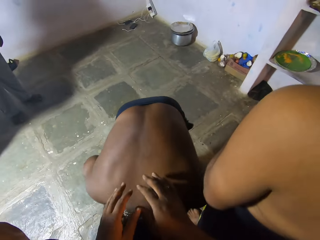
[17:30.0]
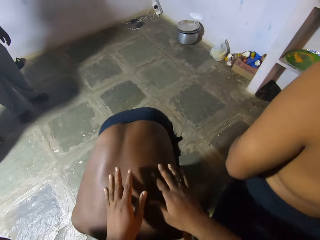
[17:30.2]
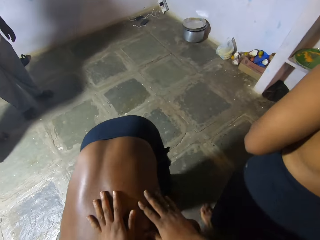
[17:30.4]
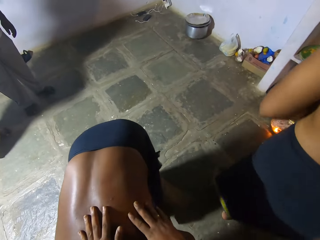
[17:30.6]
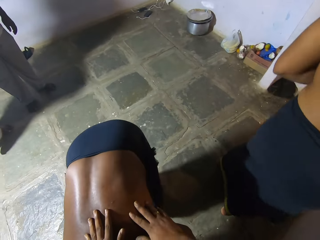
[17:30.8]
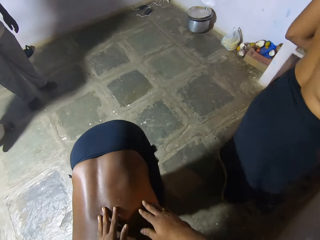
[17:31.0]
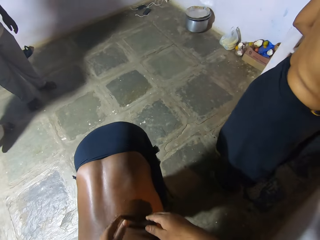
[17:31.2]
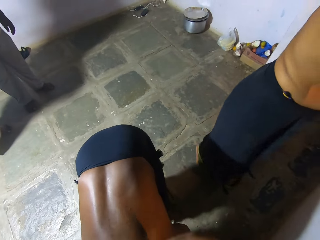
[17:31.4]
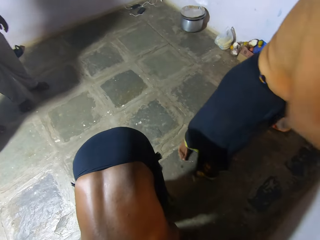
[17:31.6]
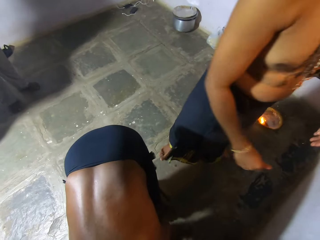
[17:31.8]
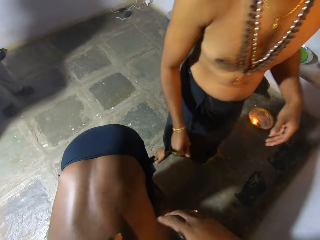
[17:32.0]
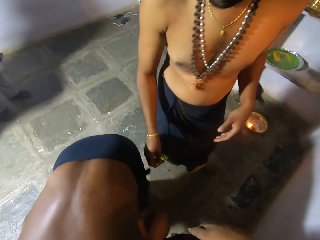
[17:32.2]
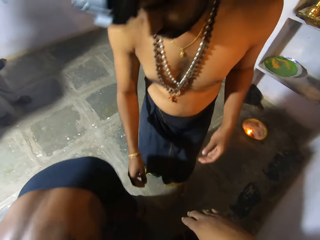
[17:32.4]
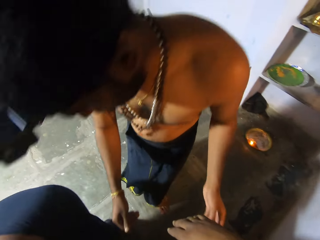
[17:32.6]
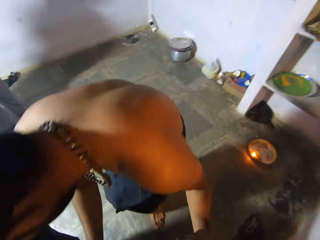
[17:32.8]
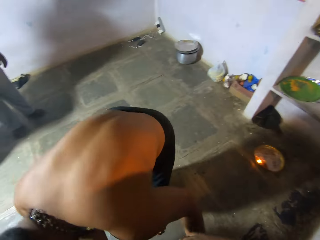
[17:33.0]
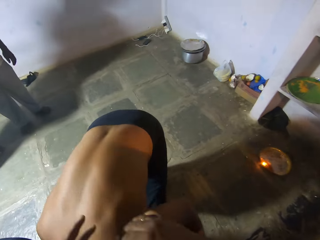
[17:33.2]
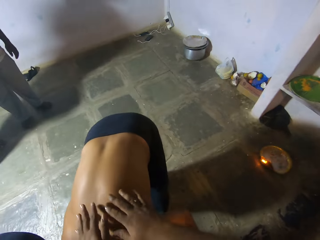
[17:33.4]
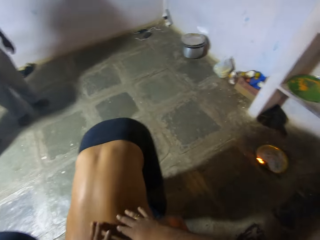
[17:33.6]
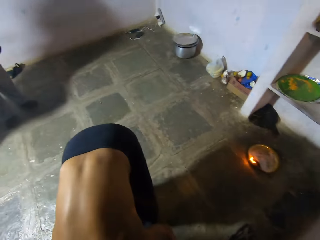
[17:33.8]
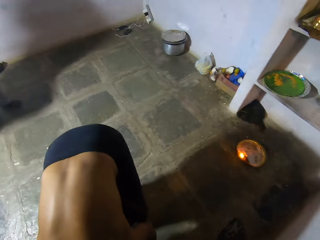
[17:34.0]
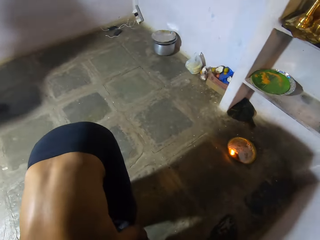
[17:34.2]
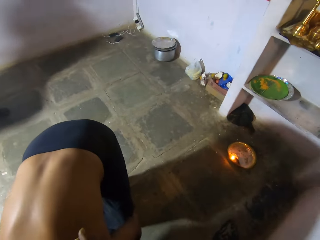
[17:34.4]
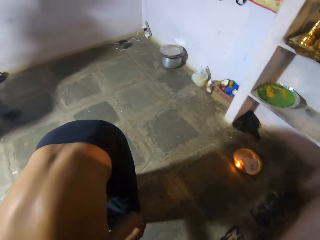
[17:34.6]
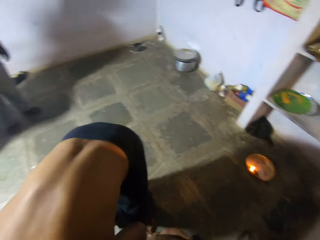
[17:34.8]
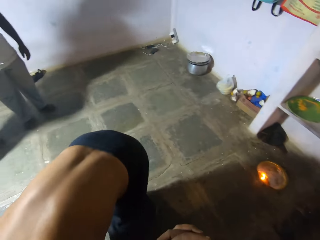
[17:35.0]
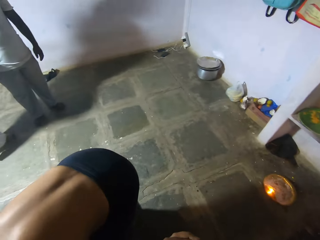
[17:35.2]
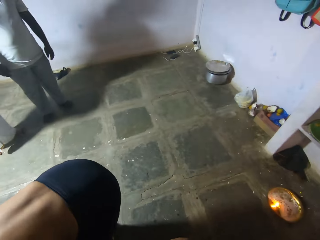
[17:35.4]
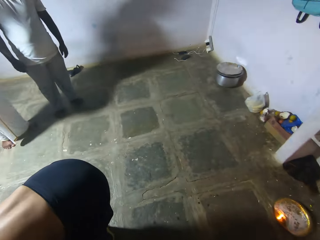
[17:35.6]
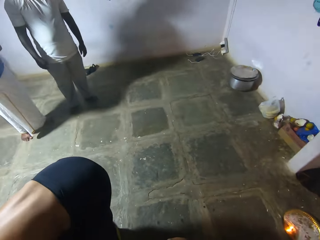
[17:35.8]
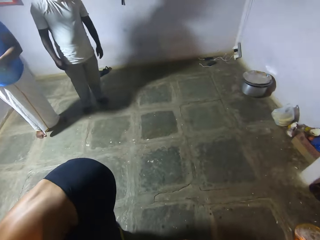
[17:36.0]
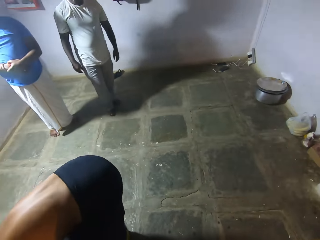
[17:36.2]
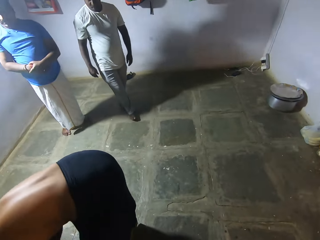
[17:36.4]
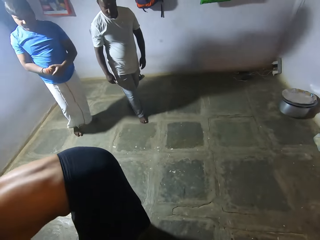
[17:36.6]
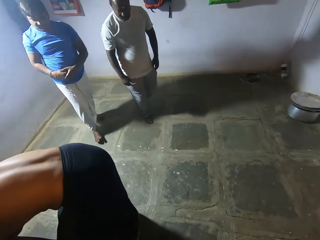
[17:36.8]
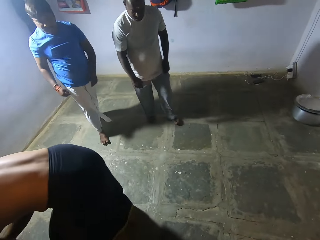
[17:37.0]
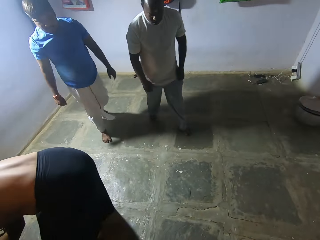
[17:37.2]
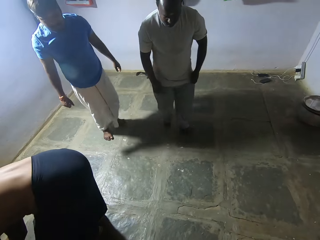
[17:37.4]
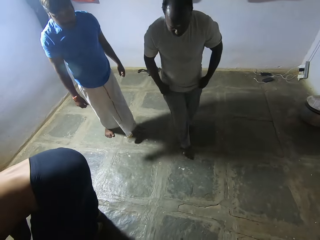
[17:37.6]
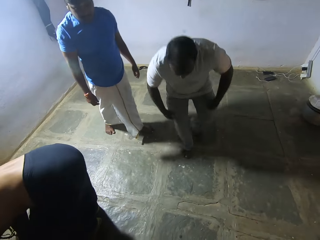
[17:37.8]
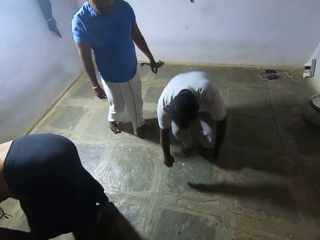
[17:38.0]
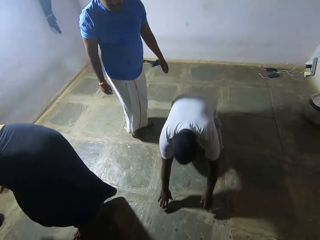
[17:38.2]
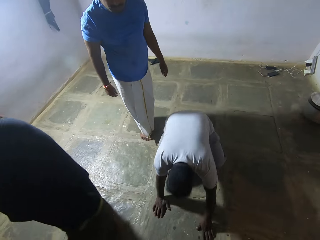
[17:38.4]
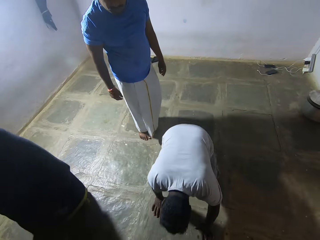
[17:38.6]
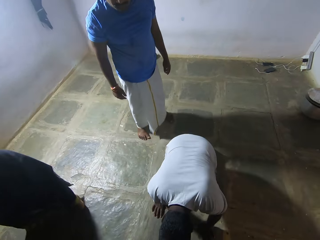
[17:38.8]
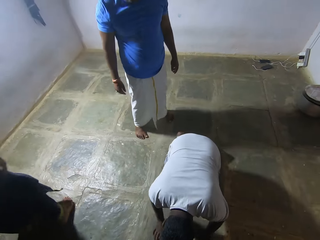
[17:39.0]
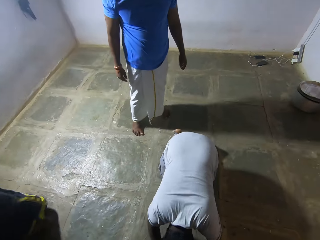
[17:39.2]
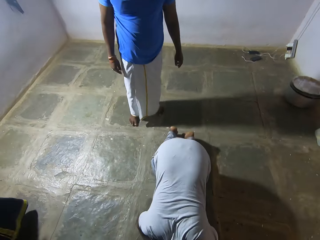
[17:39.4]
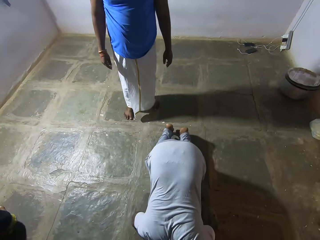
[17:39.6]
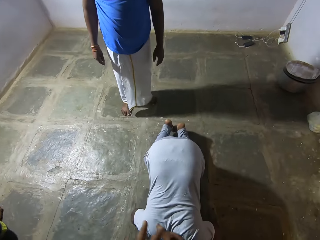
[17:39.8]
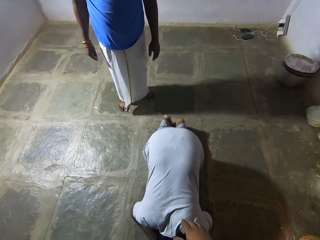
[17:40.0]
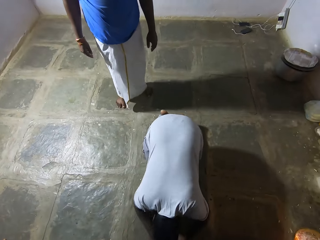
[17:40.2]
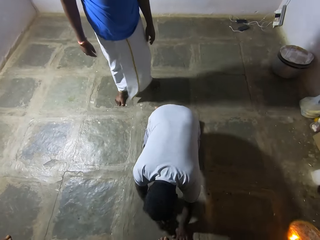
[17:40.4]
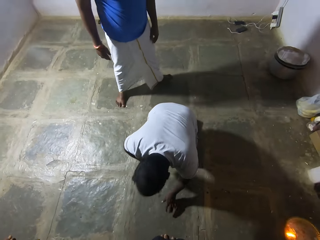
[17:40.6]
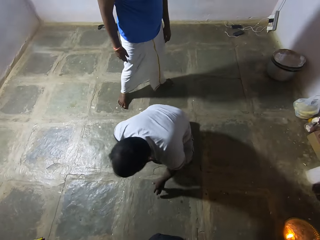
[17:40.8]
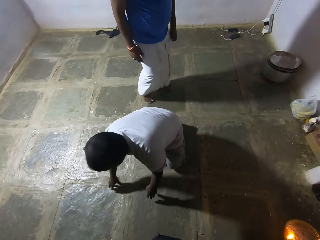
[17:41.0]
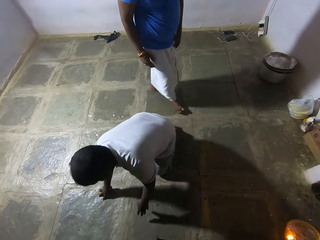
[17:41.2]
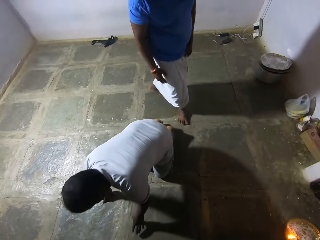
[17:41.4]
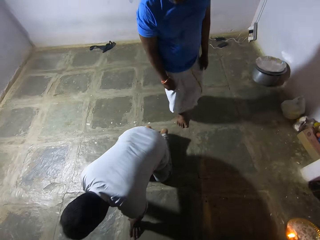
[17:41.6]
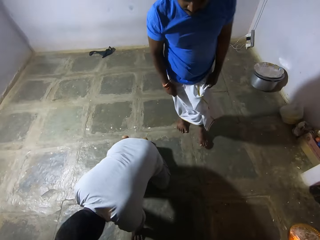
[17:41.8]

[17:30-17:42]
The camera wearer touches a man's back. They perform a ritual on a person. Another man touches the camera wearer's garment. The camera wearer performs a ritual on another person. A third person bends on the floor. The camera wearer performs a ritual on the third person.

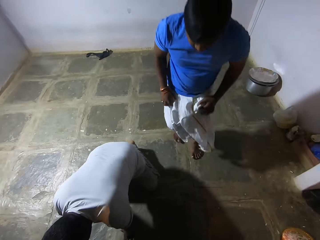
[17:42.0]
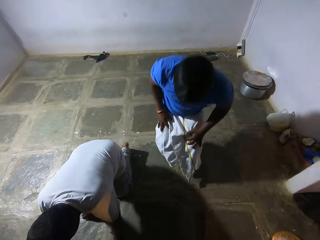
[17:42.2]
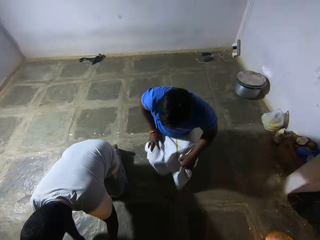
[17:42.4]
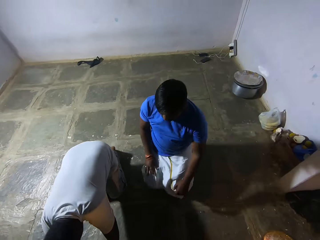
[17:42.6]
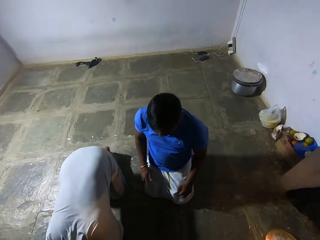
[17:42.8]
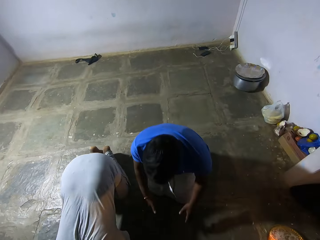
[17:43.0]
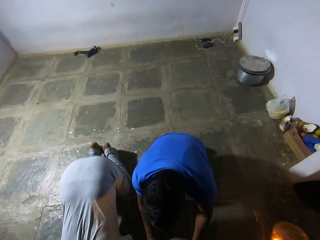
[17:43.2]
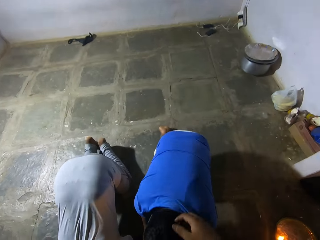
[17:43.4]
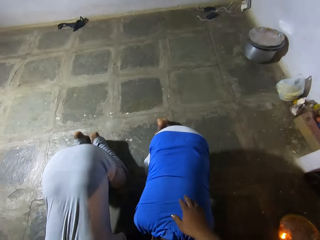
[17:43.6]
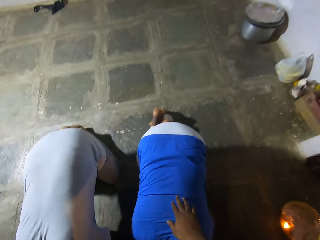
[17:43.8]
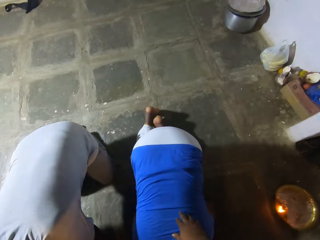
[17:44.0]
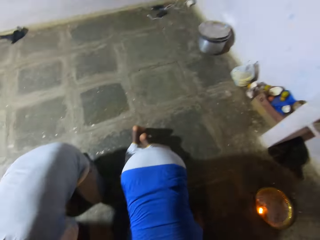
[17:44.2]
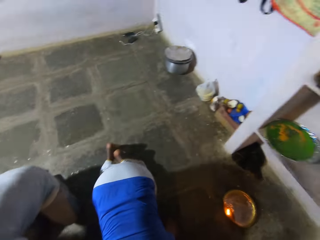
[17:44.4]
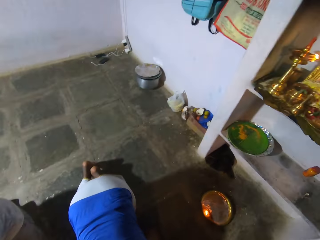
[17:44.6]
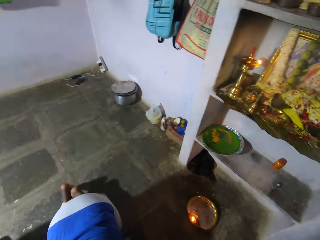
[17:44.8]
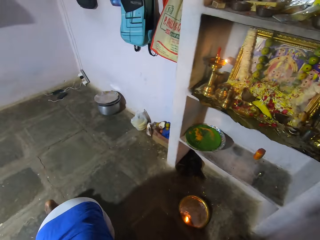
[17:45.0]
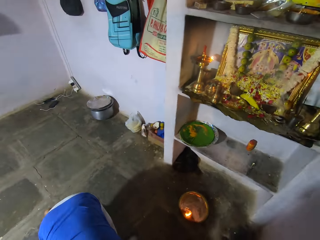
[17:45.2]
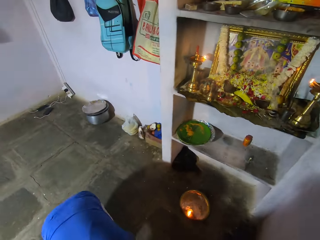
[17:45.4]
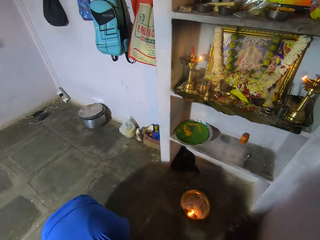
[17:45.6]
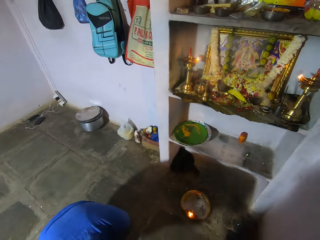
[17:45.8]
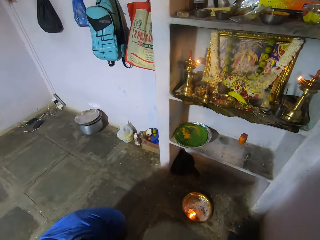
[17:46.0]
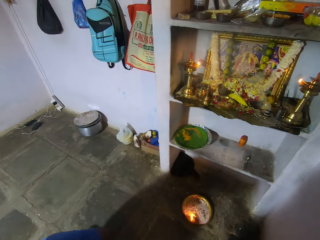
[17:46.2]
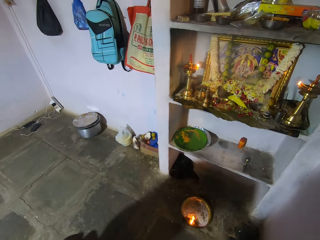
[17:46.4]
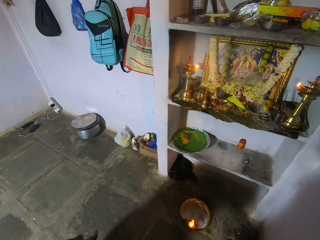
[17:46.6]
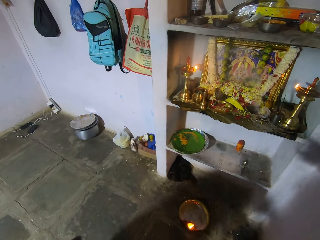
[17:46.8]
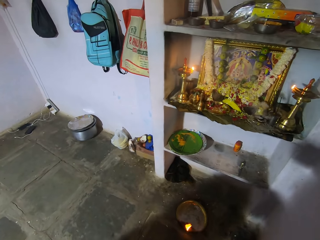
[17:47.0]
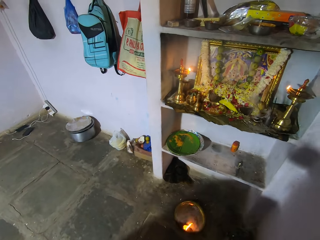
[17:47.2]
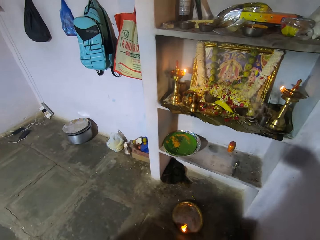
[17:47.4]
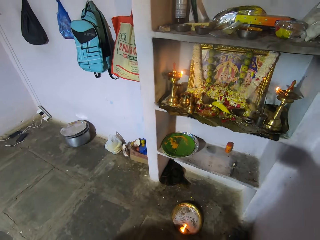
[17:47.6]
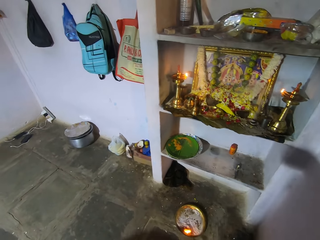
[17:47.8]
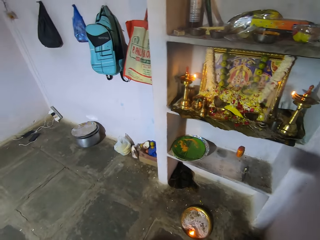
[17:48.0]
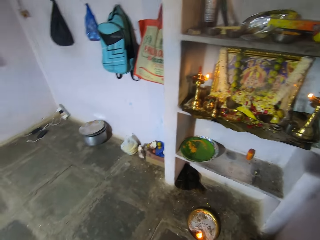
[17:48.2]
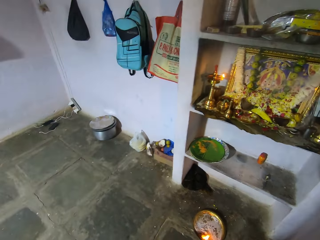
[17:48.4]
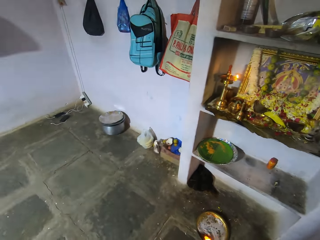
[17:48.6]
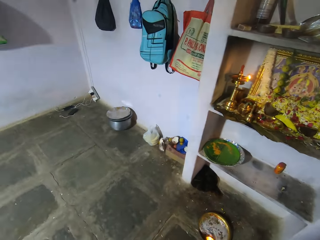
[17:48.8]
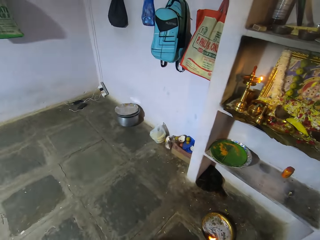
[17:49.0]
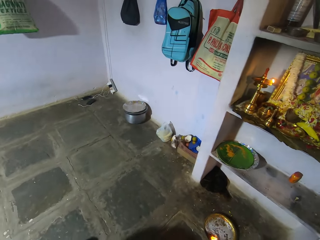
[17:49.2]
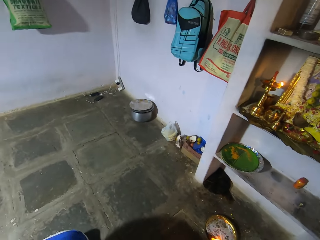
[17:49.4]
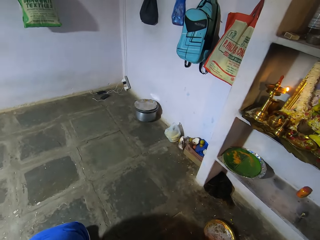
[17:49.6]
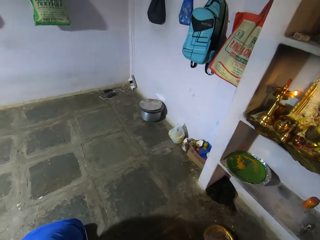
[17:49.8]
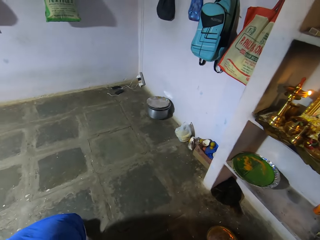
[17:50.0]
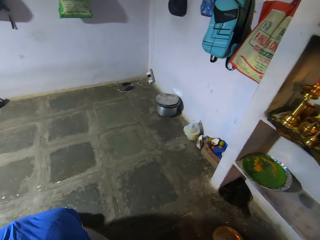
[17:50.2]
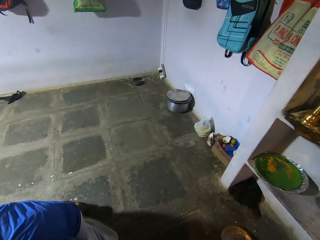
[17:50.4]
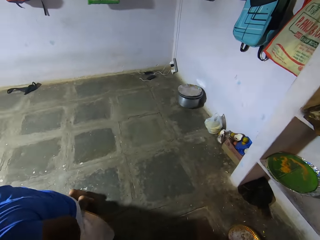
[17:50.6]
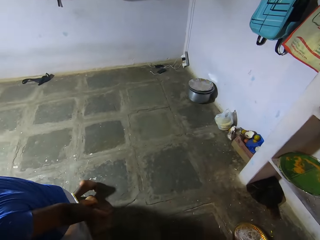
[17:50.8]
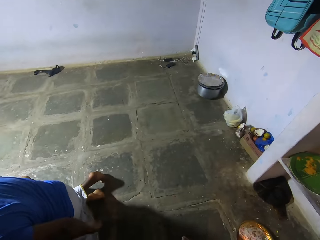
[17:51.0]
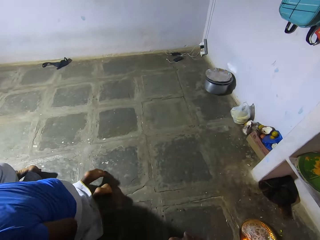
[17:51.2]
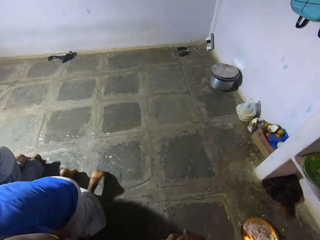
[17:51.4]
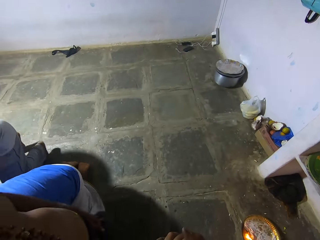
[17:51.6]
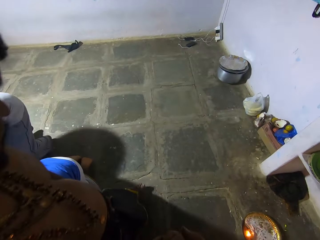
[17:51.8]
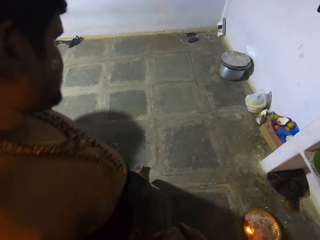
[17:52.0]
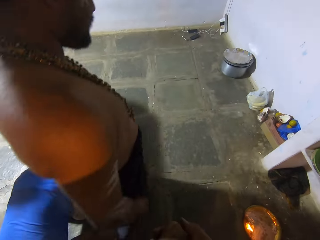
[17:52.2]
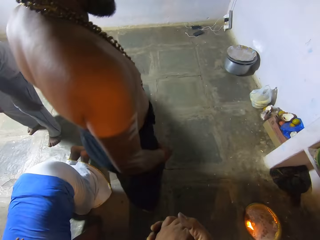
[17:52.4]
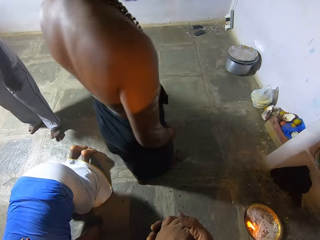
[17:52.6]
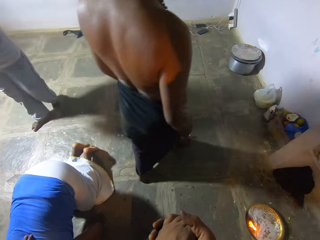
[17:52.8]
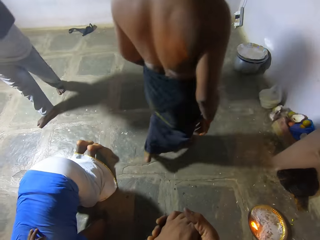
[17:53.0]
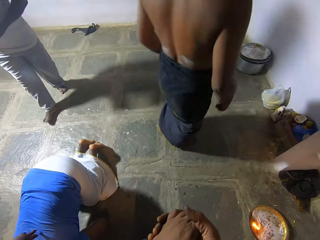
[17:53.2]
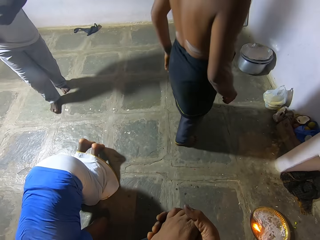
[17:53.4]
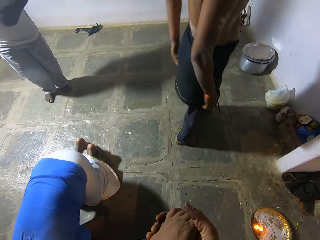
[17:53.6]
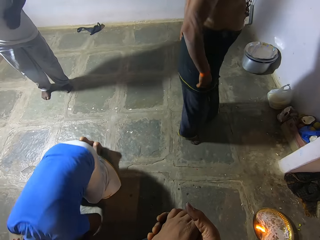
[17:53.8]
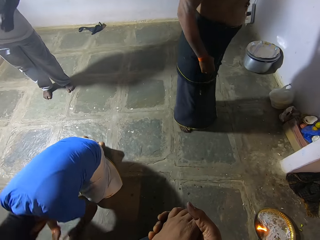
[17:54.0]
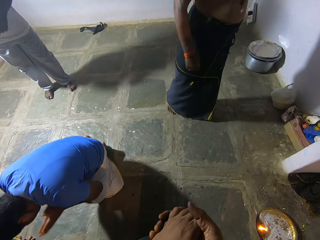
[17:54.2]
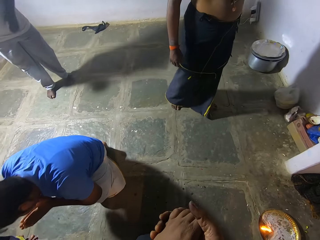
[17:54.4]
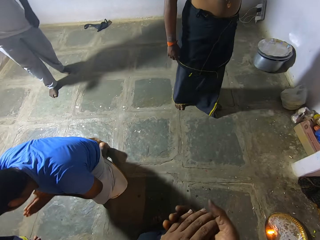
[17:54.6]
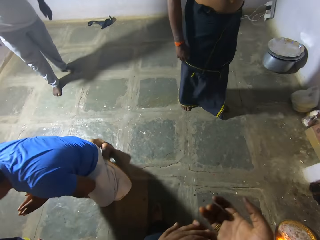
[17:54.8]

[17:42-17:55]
A person bends on the floor. The camera wearer touches a man's back. They perform a ritual on the person. They turn around. They look around in the room. Another man walks on the floor.
